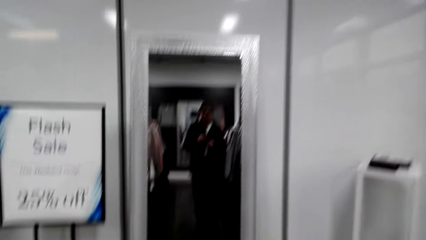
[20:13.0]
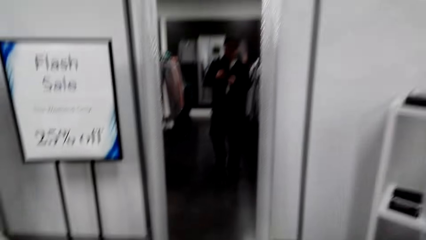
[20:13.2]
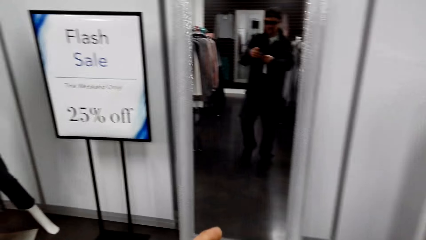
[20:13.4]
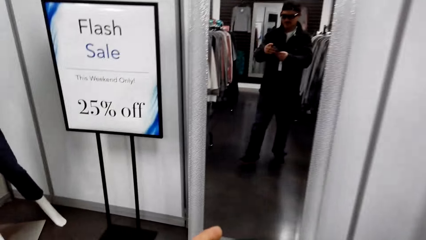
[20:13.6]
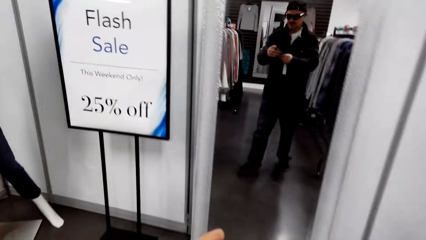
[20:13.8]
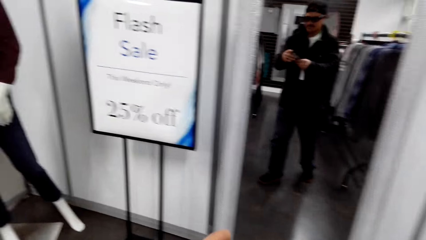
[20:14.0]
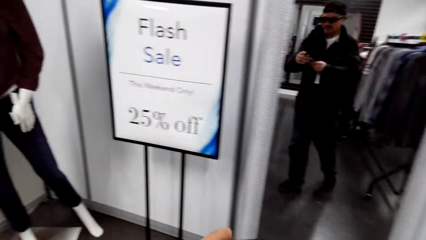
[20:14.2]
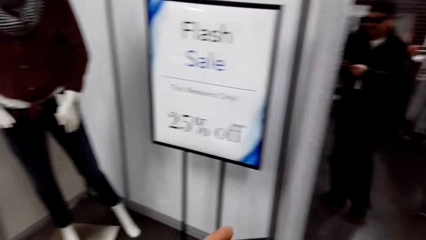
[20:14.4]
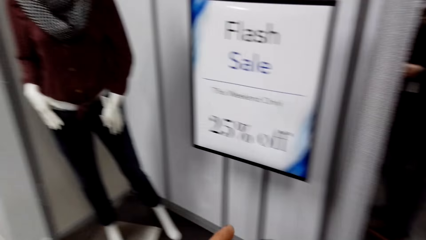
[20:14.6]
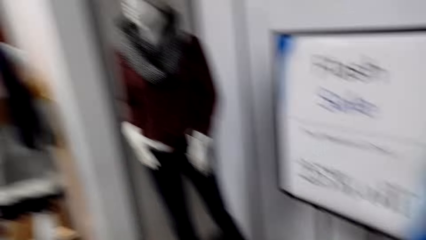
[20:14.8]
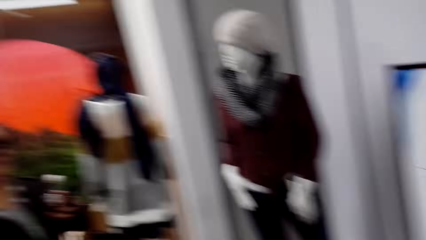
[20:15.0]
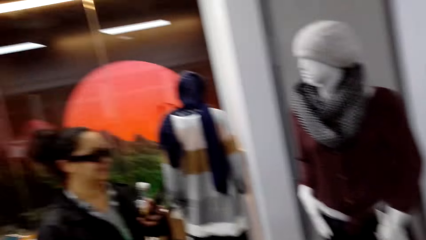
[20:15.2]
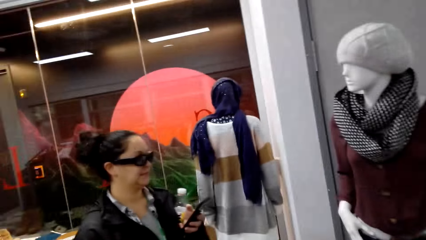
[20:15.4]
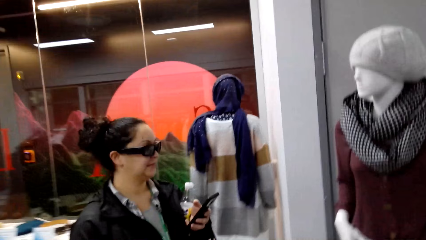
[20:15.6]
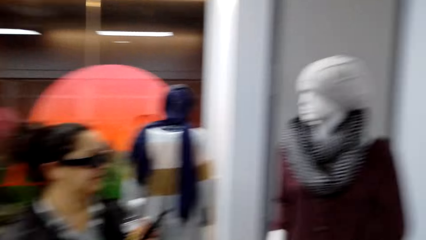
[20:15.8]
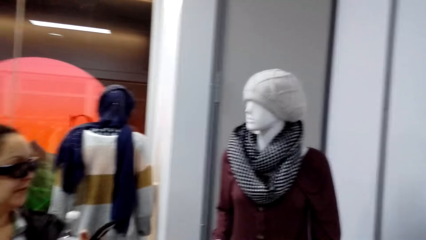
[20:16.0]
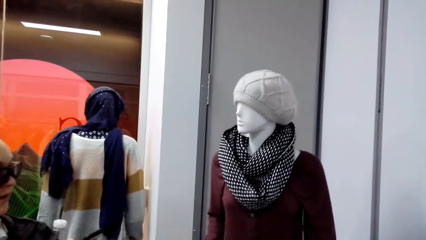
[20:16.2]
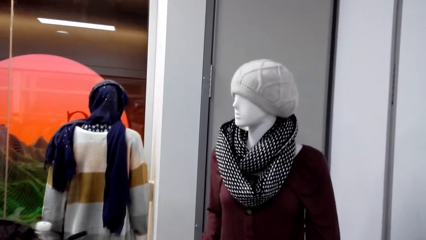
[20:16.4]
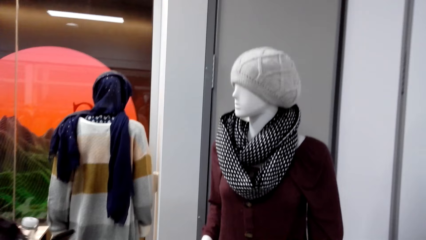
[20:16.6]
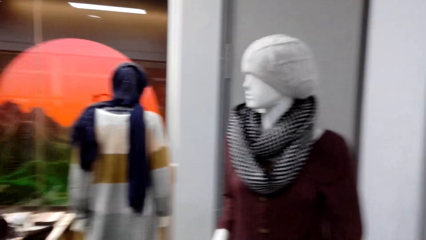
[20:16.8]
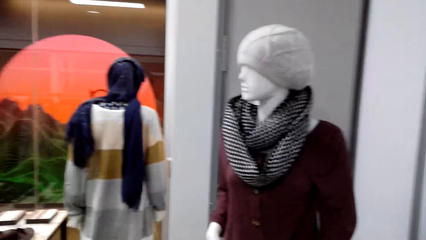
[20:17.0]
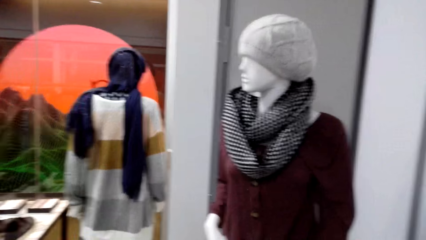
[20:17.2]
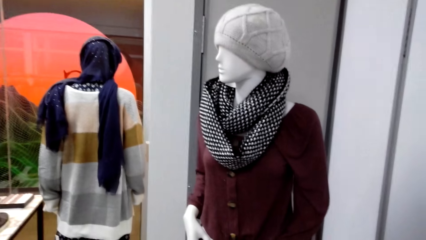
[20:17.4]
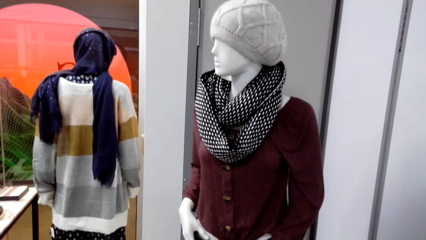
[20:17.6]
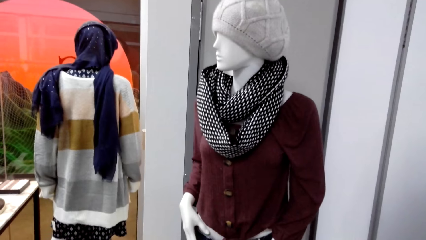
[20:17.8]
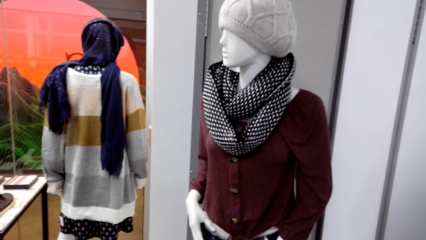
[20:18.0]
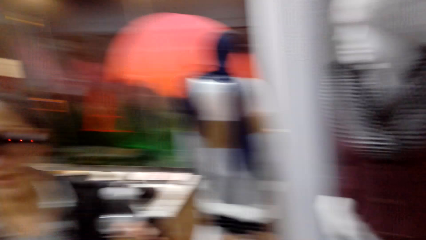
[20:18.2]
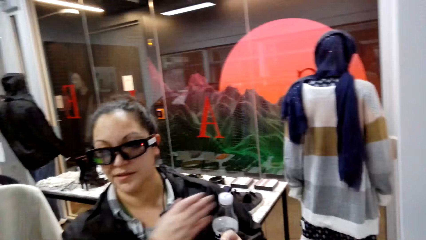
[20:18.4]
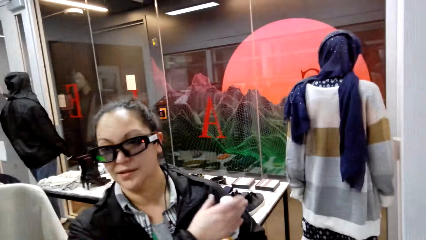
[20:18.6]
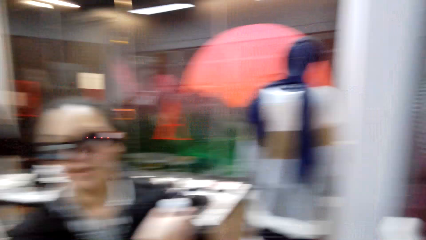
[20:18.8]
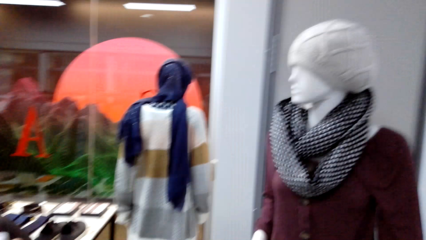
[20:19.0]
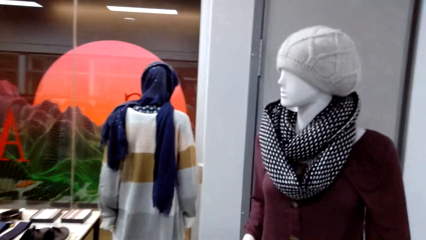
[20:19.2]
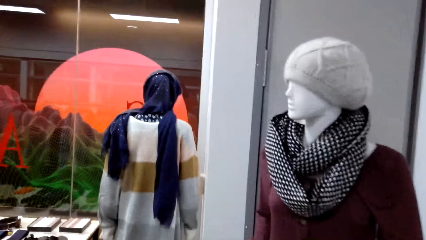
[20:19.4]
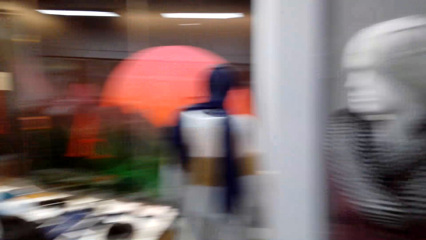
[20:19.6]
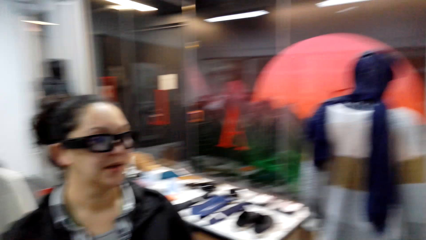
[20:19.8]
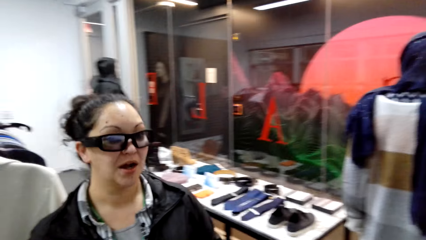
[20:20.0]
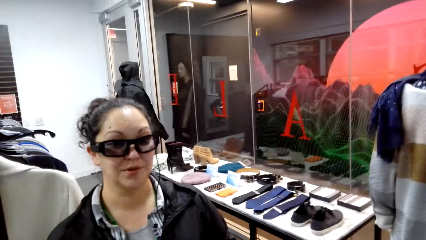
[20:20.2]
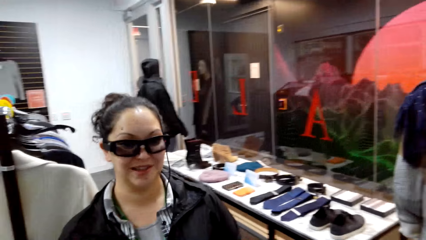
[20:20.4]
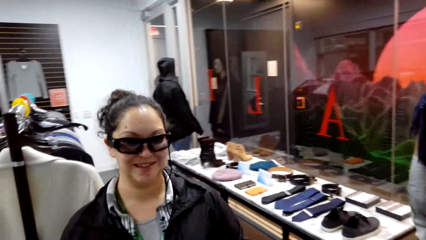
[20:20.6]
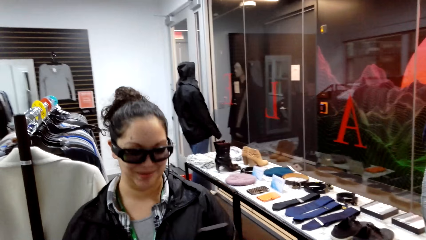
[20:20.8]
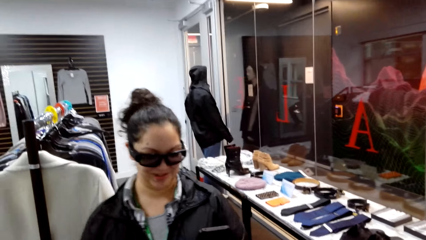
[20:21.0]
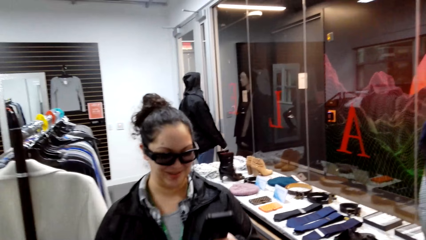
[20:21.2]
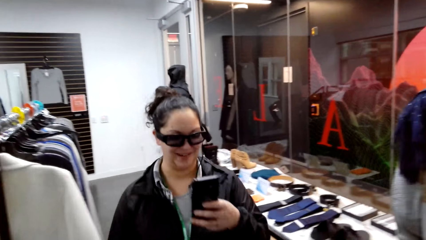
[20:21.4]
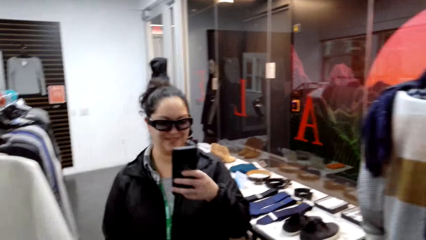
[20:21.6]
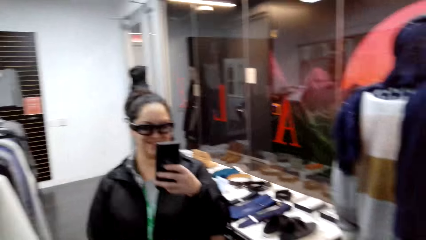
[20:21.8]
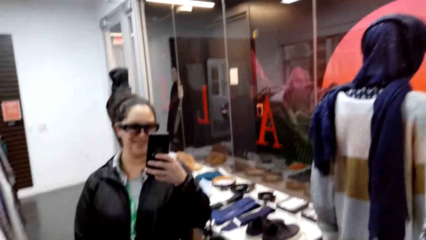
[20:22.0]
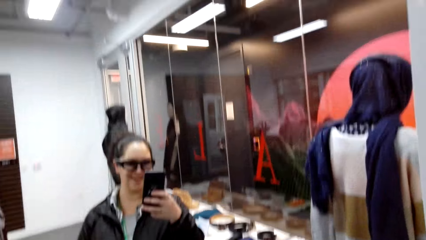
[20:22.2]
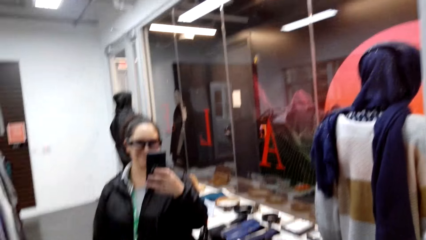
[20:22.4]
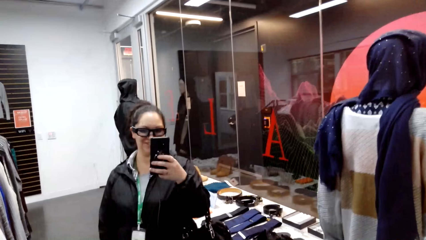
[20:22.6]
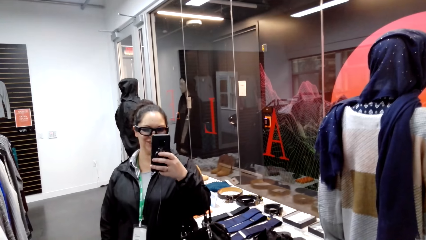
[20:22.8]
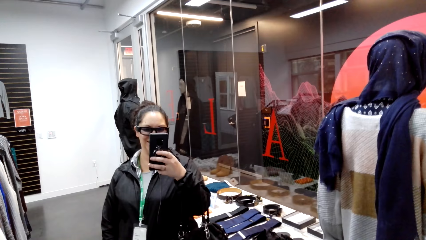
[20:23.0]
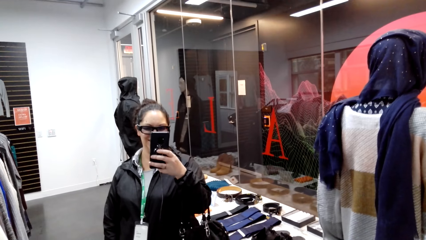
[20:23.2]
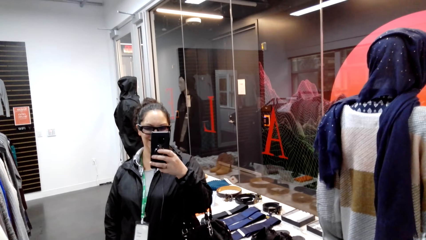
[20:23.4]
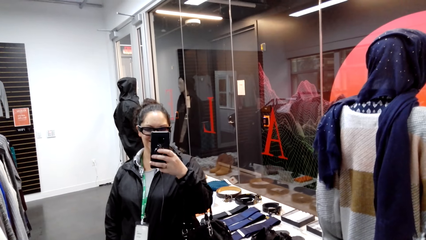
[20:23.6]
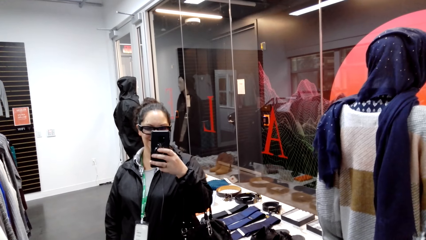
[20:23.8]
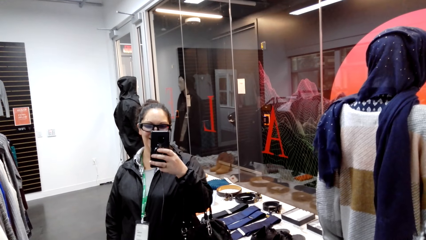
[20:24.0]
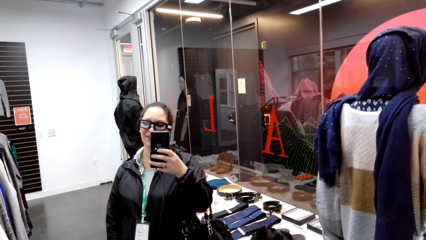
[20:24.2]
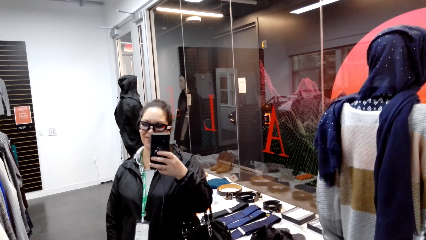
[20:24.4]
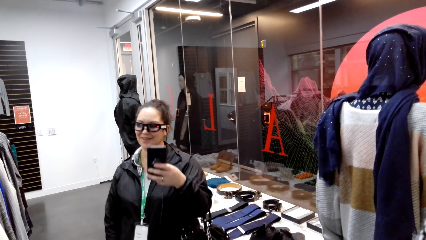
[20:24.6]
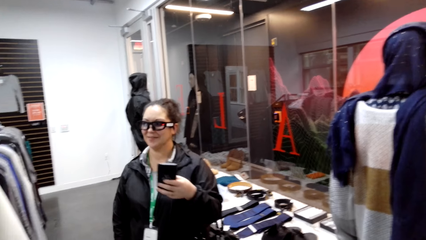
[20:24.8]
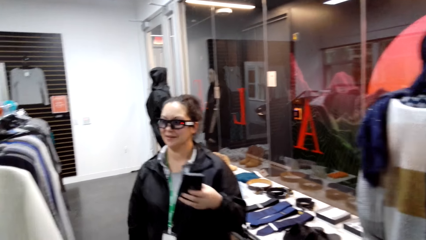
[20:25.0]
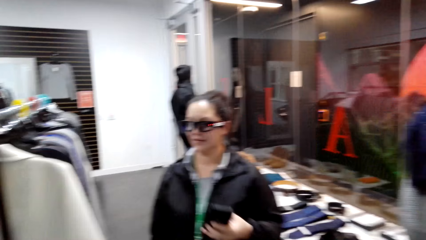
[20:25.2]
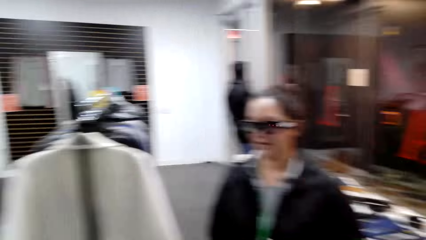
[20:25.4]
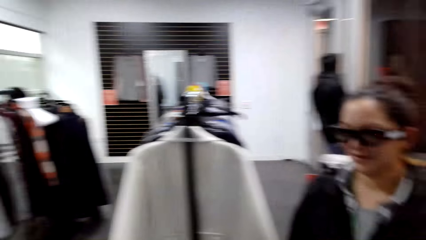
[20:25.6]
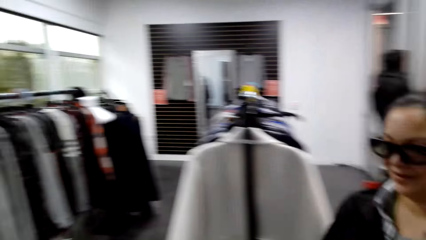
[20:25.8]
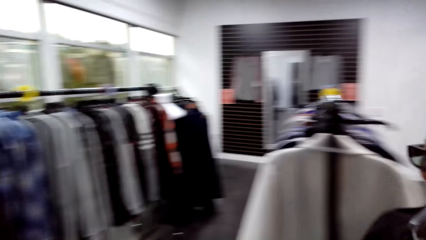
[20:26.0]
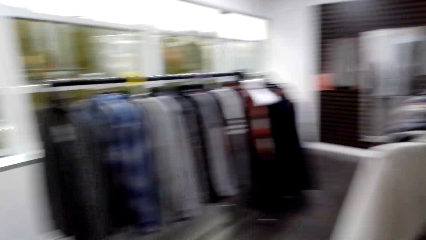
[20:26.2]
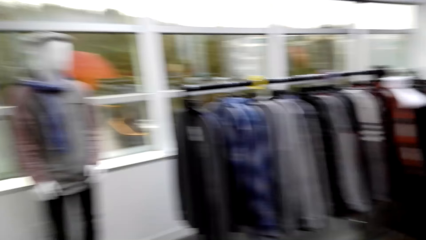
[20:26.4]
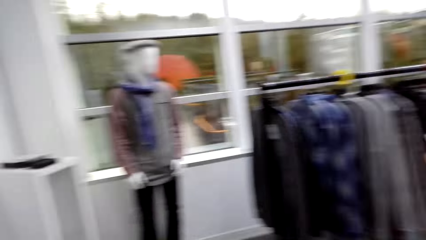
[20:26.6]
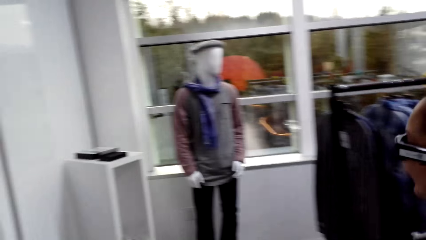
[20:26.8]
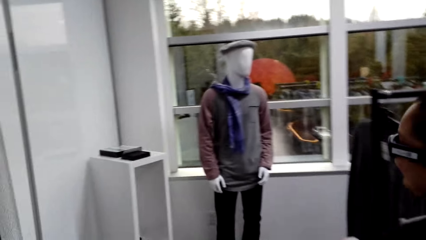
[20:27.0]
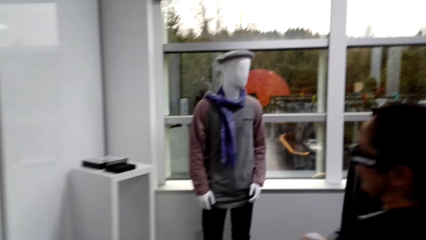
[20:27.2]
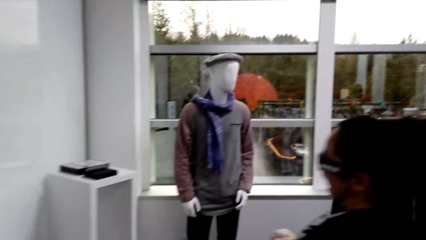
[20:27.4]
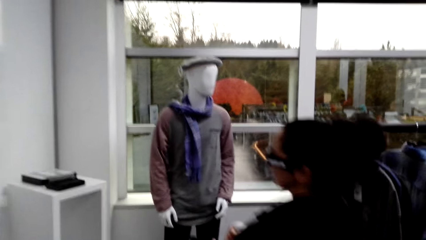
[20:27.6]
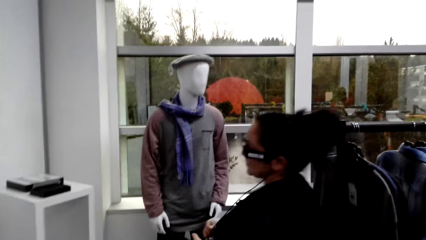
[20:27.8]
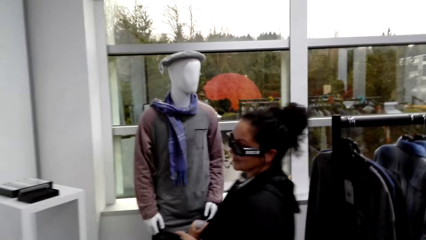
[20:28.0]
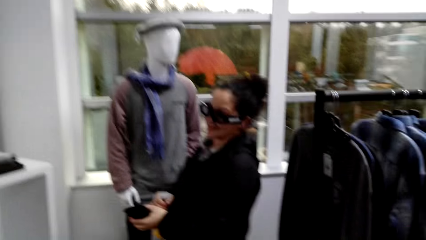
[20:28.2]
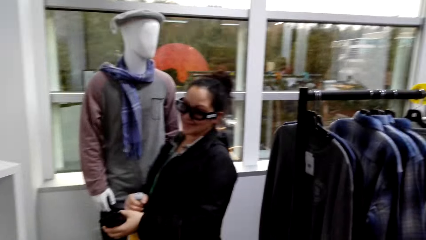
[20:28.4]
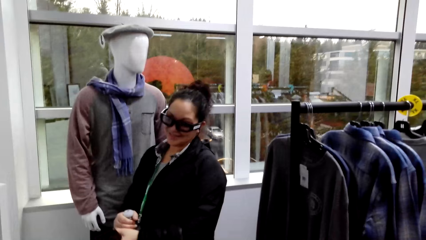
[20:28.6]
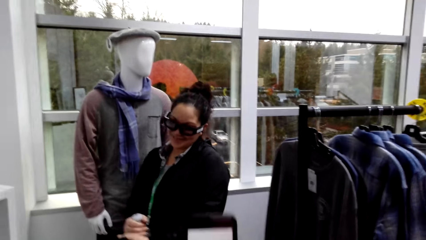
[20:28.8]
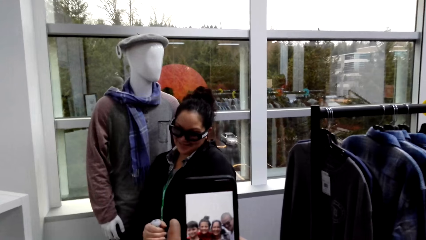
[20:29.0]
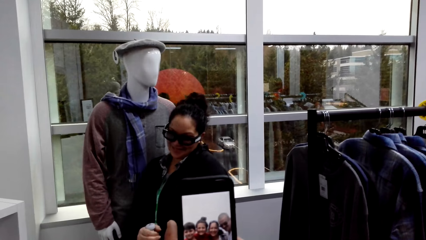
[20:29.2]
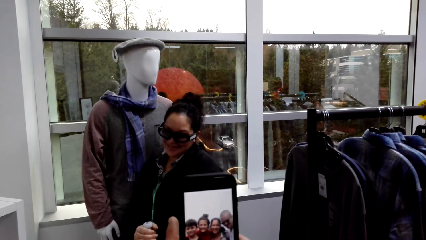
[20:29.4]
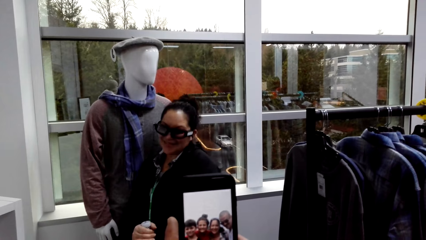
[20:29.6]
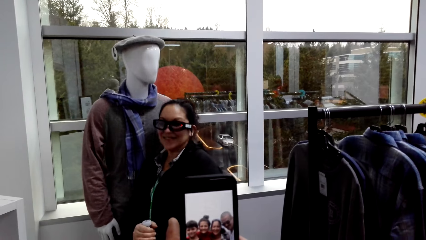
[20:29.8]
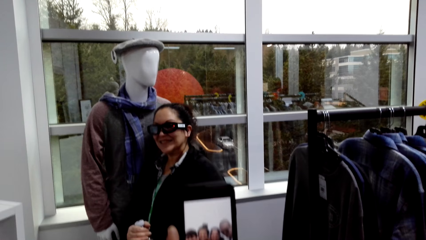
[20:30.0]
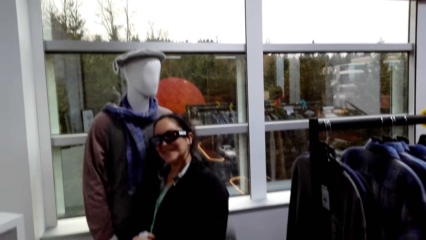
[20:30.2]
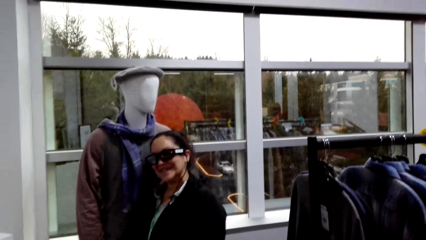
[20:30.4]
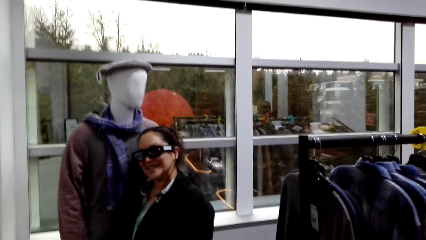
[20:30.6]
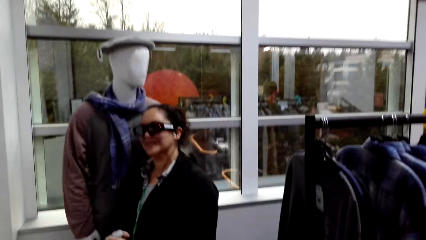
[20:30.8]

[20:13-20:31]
A woman holds a phone. The camera wearer stares at a mannequin. They stare at the woman. They dialogue with the woman. The woman talks to the camera wearer. The woman uses the phone. The woman takes a photo and walks around the clothing store. The camera wearer uses the phone.
